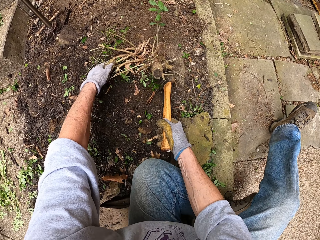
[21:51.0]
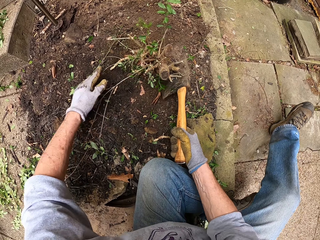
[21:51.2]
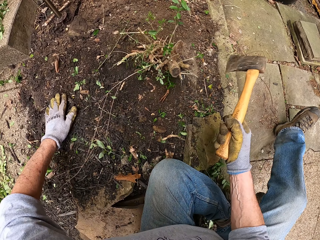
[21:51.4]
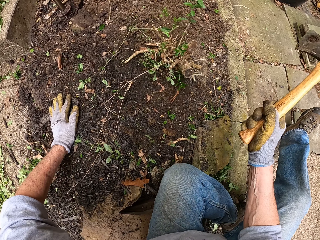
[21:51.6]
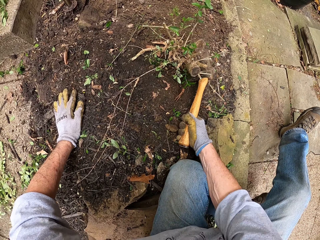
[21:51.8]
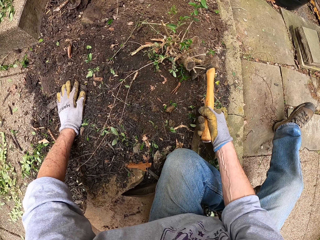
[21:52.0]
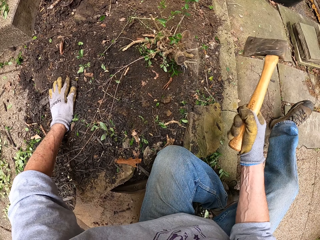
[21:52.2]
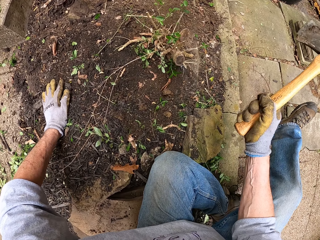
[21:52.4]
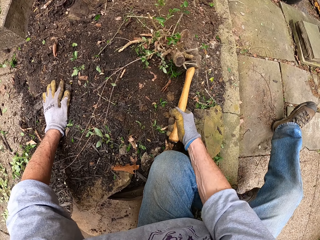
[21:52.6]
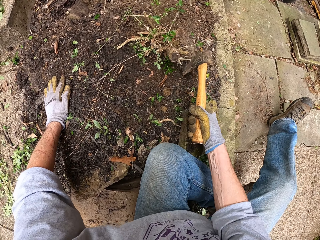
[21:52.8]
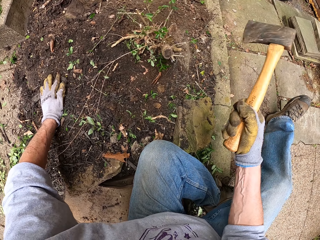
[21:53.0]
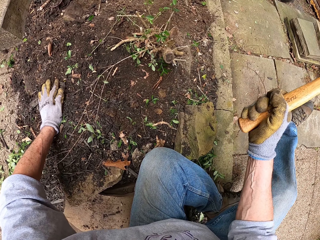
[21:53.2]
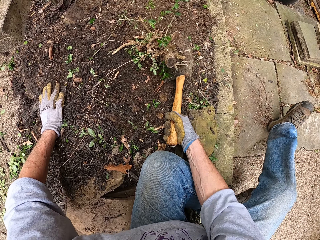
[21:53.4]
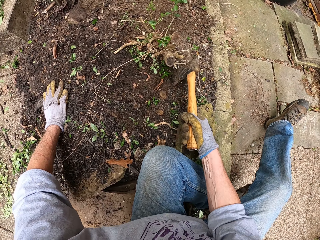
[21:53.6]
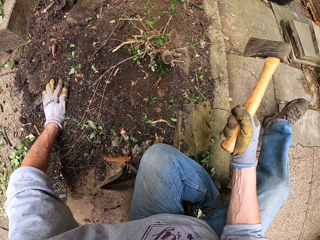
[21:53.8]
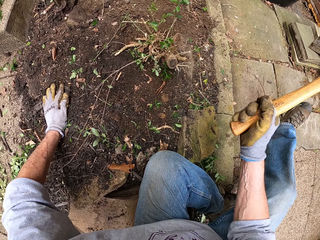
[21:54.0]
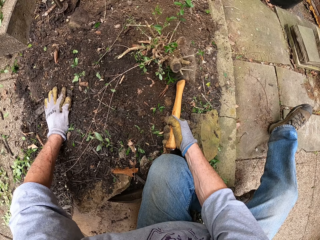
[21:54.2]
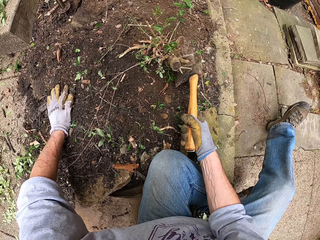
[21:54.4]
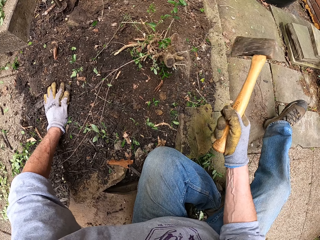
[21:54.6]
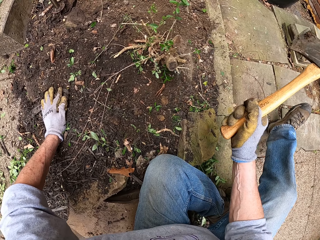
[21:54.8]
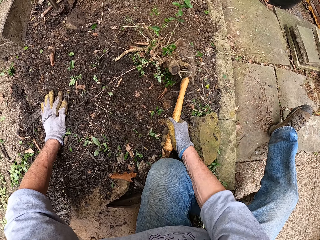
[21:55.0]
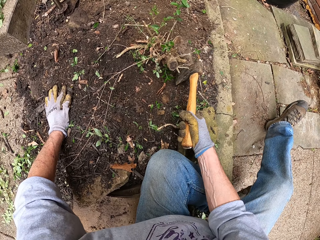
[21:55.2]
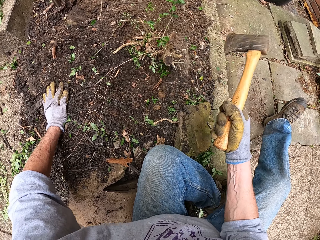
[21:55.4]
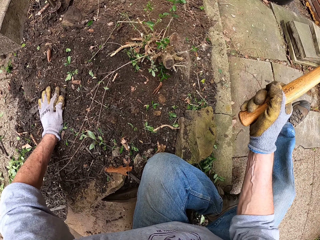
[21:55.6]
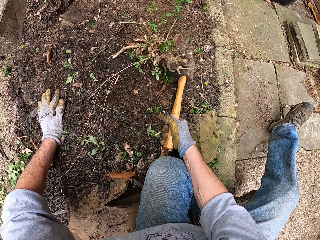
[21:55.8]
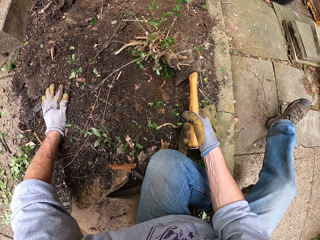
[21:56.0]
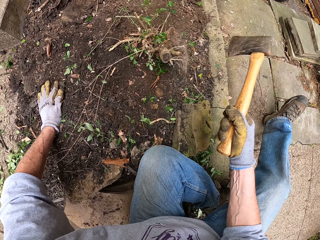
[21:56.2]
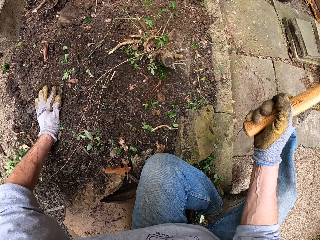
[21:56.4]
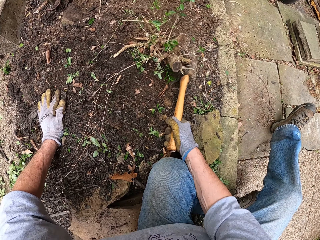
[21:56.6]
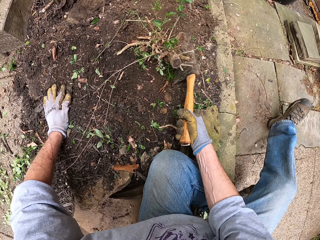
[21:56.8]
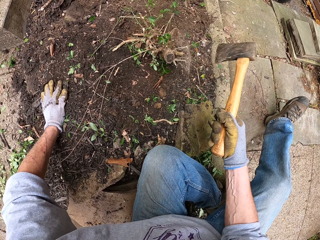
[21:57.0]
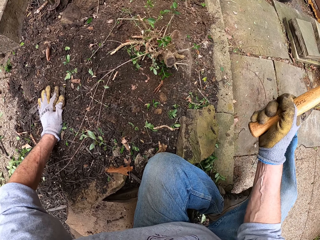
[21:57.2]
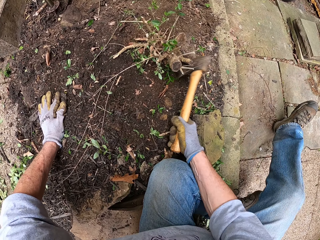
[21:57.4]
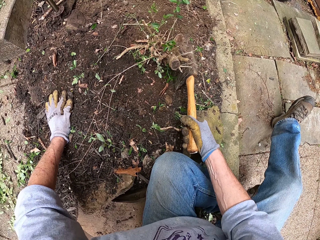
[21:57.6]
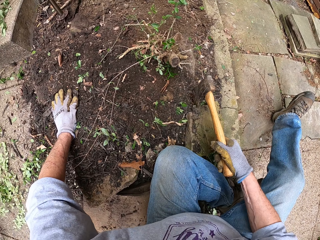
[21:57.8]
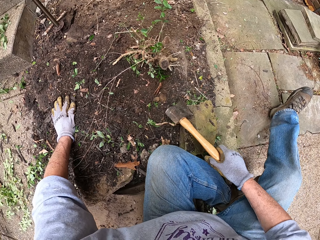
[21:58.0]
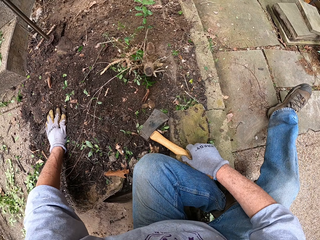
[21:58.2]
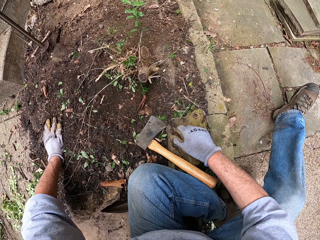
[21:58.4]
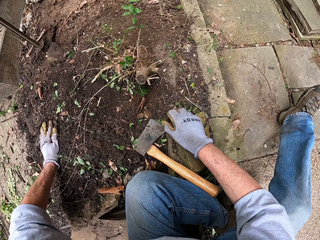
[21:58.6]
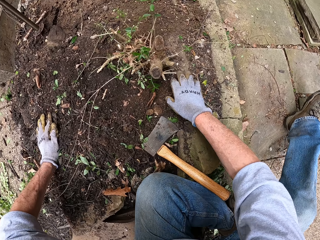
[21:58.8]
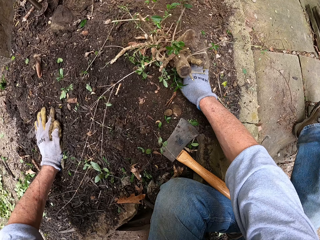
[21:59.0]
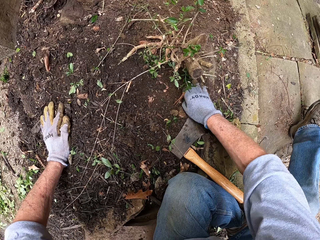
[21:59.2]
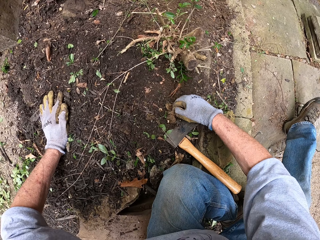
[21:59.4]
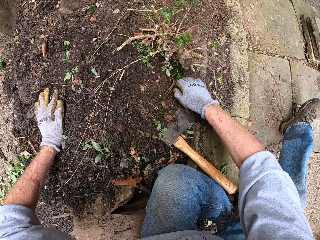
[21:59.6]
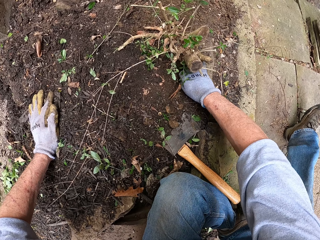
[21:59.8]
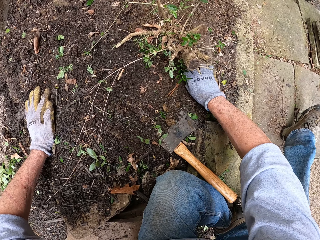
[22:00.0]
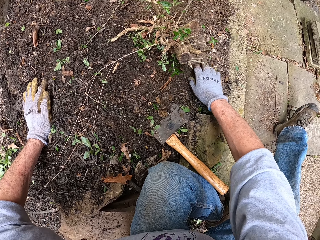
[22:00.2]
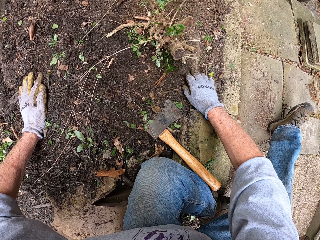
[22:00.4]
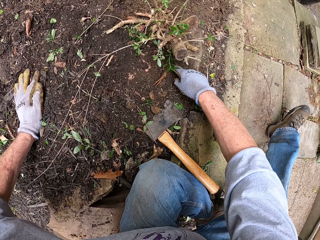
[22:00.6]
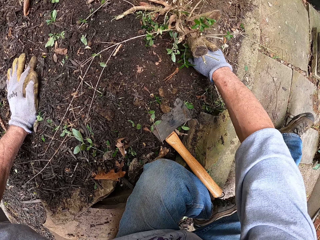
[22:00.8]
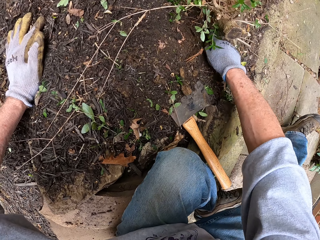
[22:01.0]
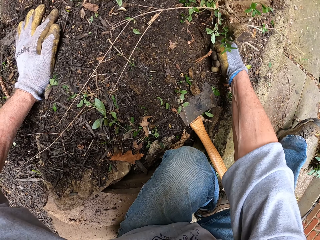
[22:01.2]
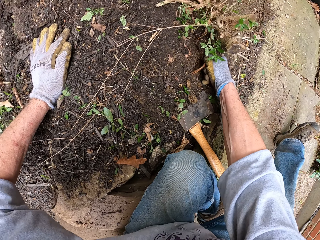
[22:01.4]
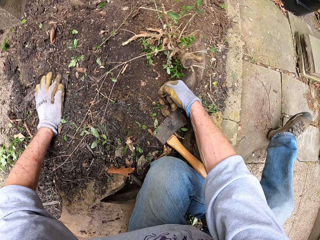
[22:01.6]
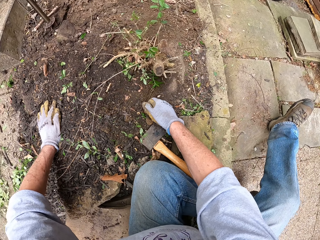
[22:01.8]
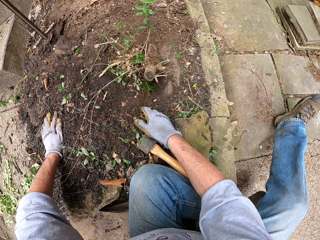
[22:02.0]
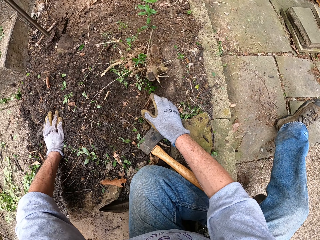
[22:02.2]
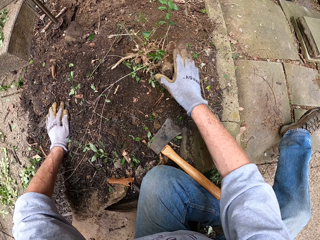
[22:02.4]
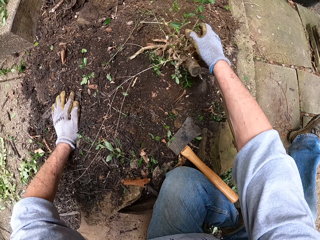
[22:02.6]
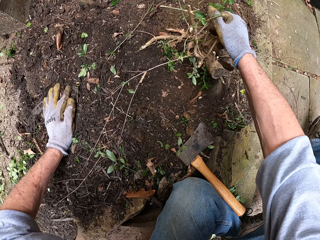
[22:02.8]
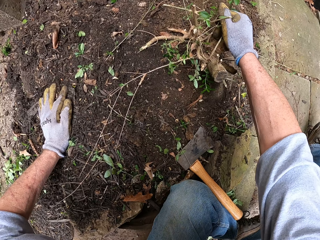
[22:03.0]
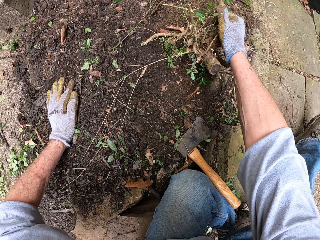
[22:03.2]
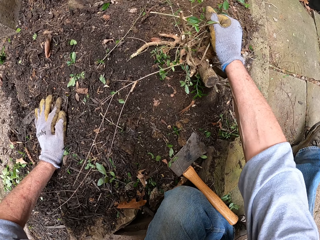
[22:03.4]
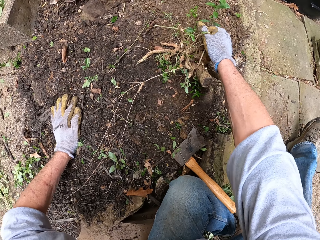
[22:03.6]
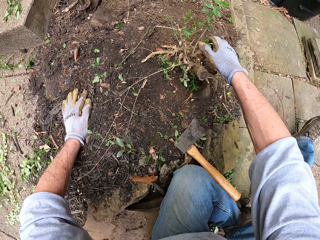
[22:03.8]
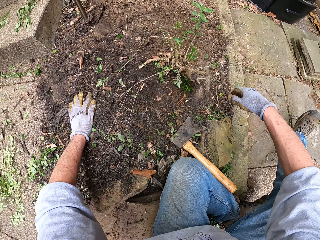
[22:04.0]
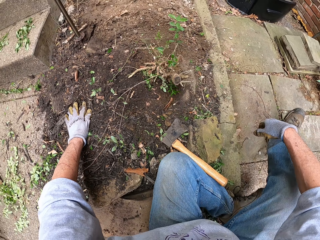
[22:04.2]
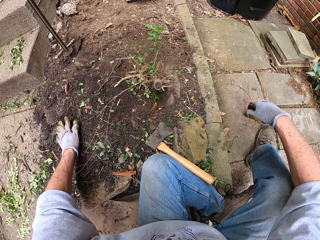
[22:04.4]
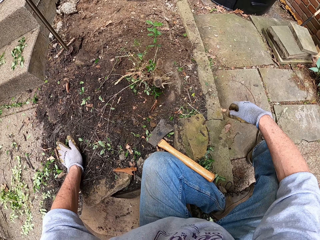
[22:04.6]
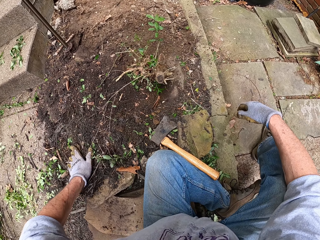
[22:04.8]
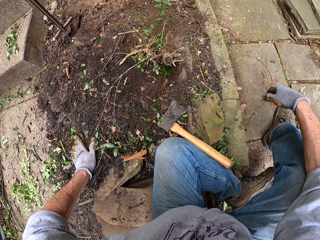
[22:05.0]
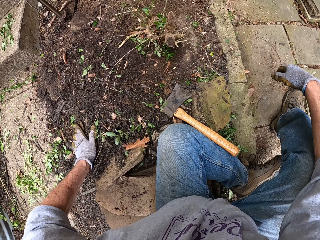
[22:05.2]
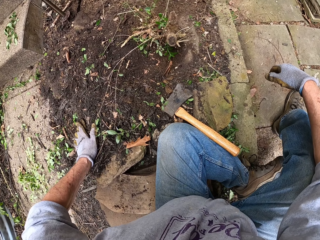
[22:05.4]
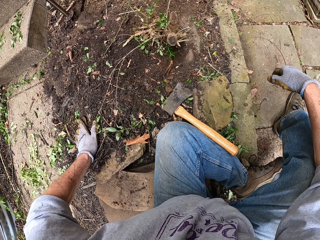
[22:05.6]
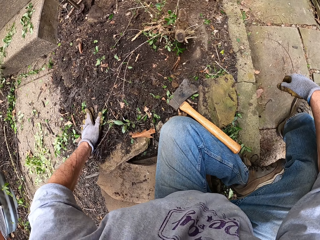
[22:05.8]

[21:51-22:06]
The camera wearer cuts a plant with an axe repeatedly. He places the axe on the ground. He clears the ground around the weed with his right hand. He handles the plant. He pulls the stump of the weed with his right hand.

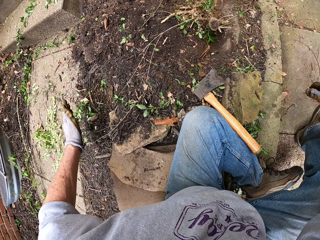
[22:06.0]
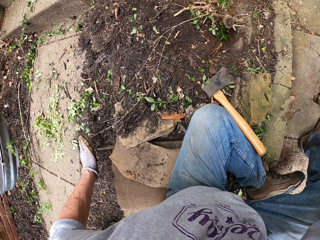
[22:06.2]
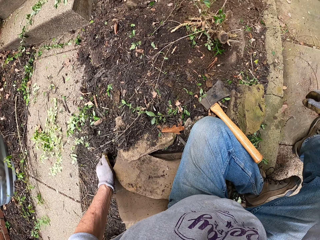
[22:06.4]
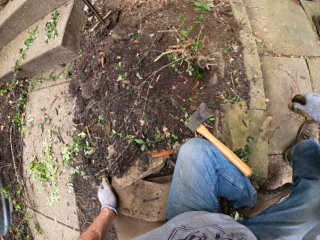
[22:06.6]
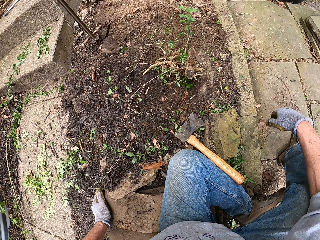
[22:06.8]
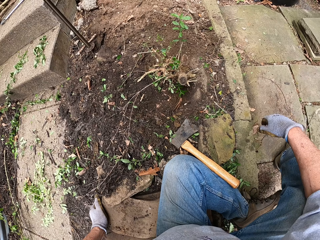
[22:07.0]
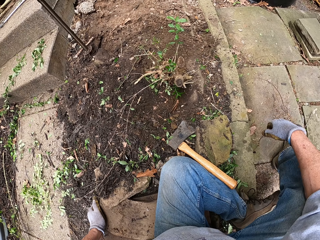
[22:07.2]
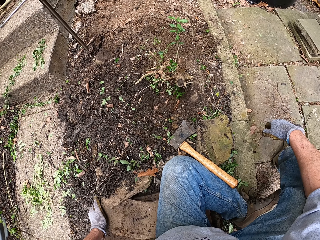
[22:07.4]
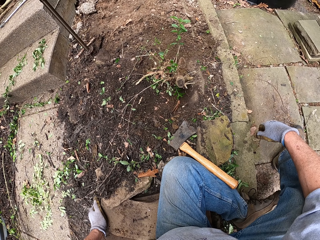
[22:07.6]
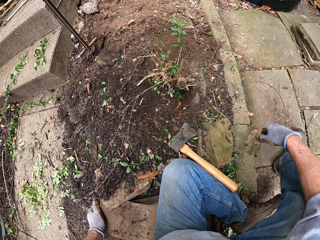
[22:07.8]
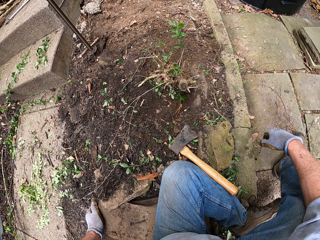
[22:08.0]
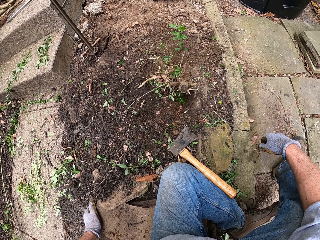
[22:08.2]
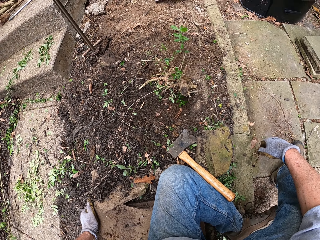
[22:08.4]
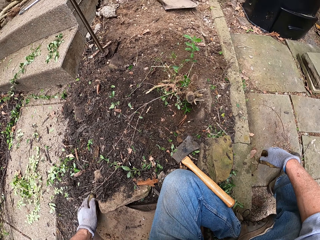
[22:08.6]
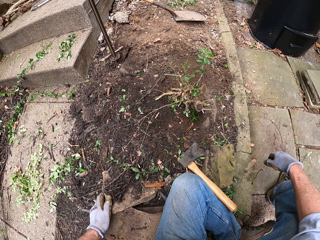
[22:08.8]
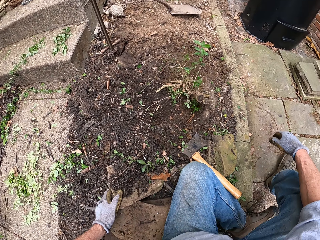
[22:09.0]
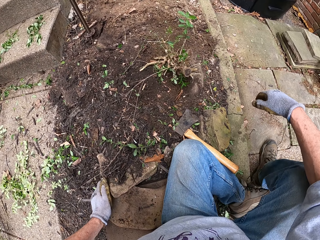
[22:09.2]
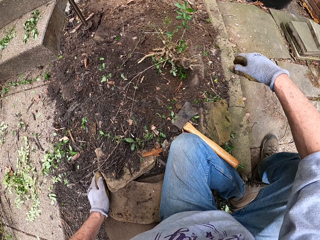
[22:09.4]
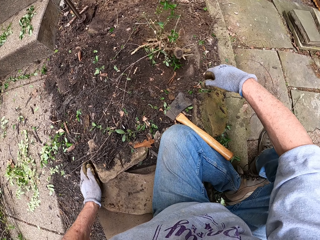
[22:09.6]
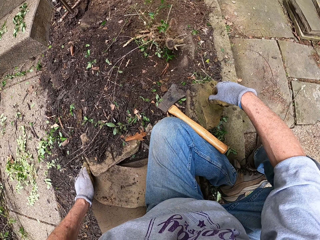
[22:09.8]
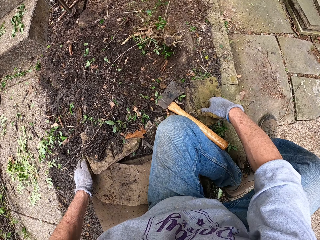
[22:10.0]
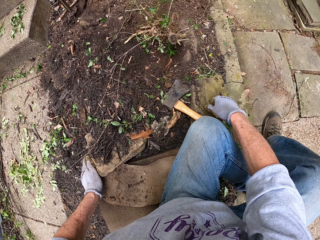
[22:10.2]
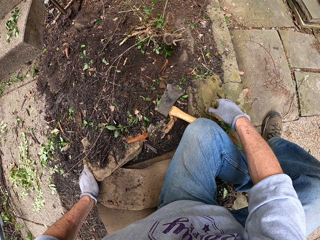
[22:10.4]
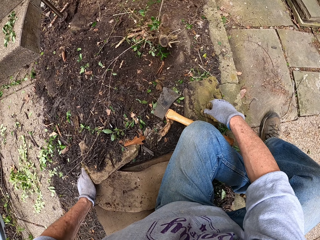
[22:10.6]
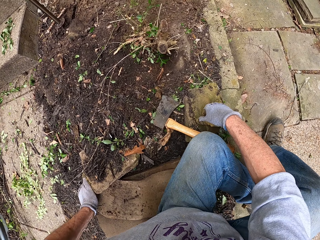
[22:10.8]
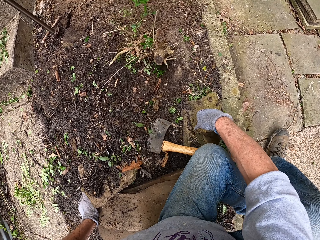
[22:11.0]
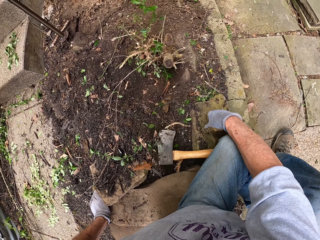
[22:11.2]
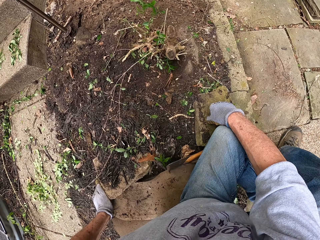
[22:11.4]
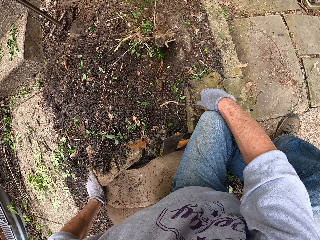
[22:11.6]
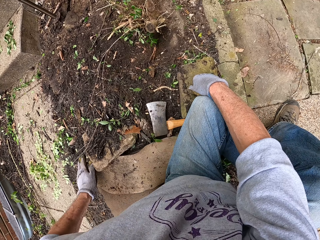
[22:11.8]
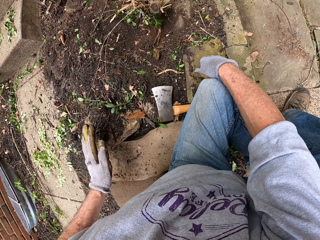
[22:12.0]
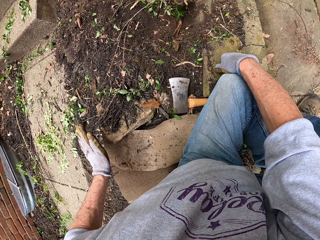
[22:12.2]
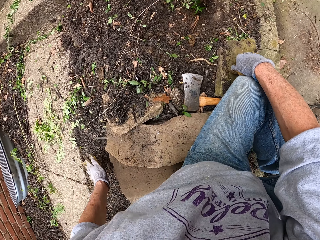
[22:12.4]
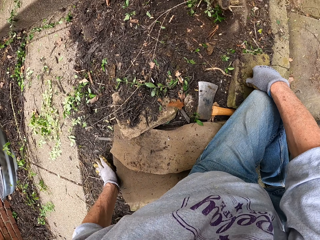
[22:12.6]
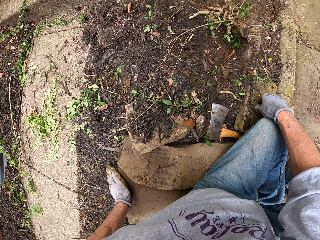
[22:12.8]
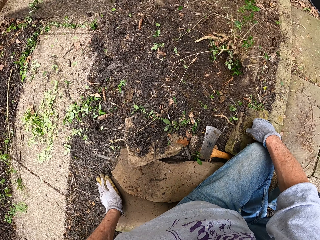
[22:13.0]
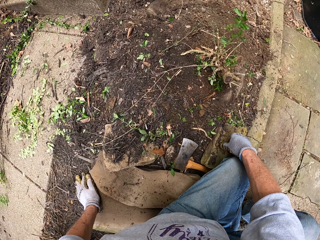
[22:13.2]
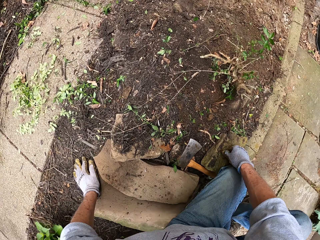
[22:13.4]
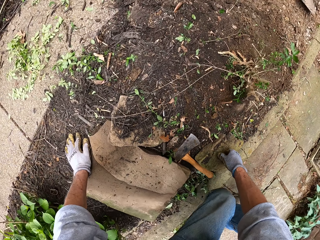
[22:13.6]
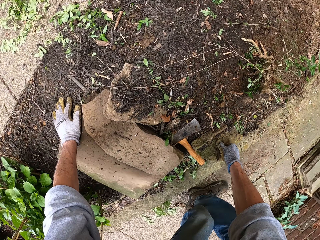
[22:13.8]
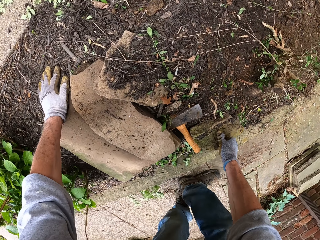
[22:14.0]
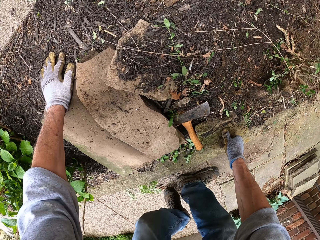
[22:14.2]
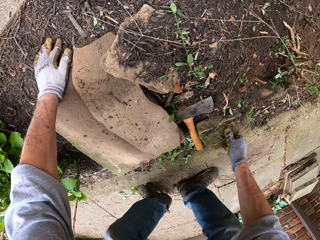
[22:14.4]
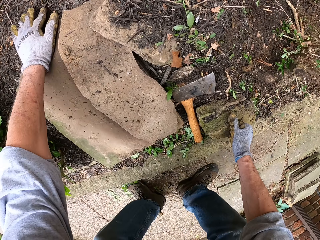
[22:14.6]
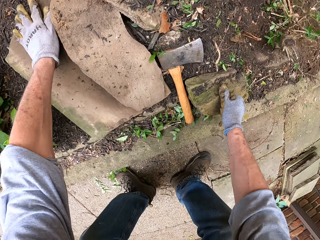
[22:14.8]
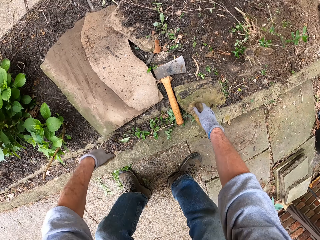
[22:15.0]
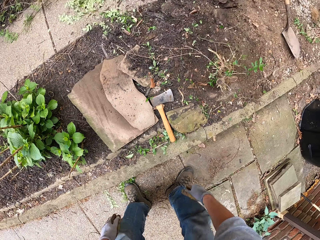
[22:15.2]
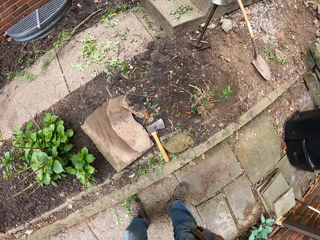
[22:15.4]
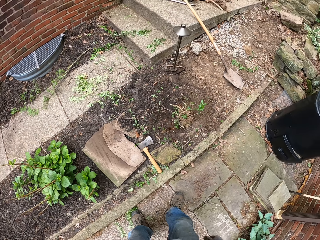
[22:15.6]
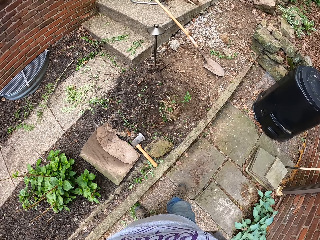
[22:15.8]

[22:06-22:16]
The camera wearer stands on his feet.
